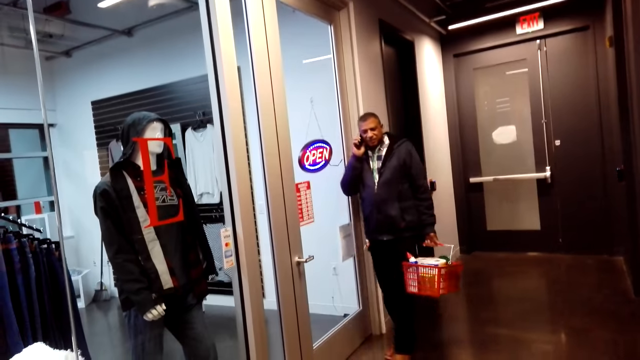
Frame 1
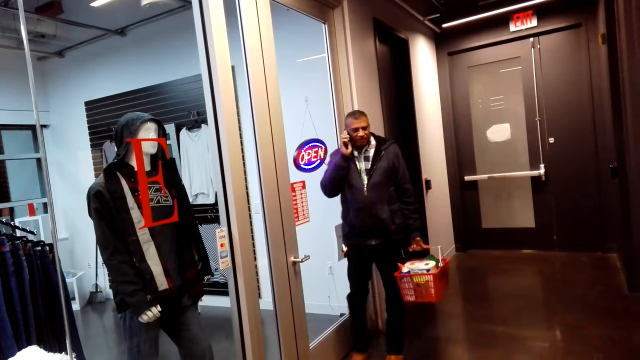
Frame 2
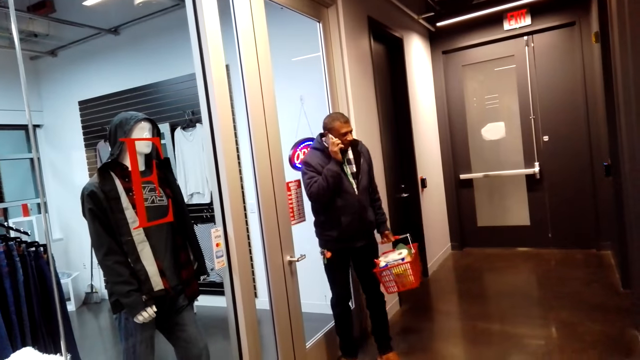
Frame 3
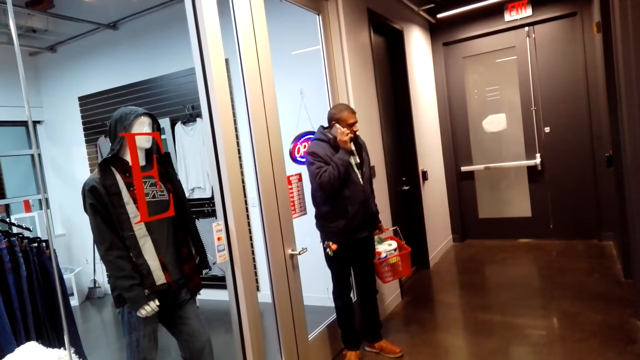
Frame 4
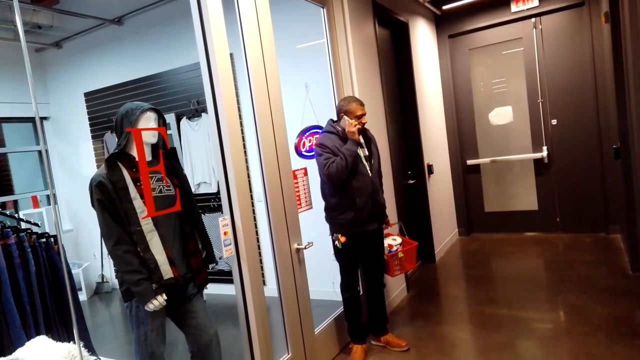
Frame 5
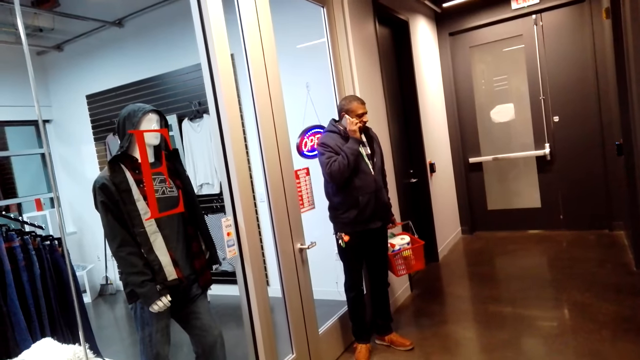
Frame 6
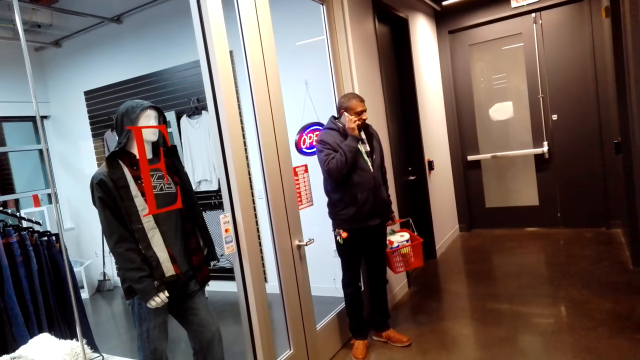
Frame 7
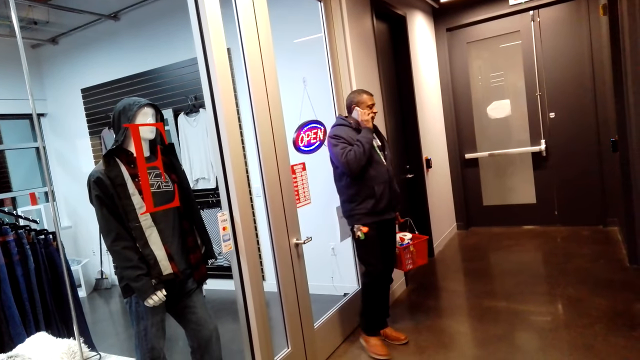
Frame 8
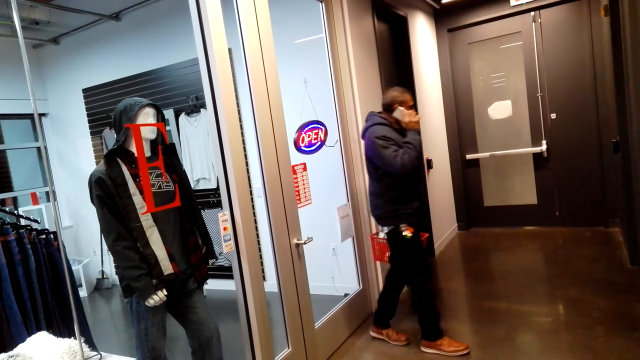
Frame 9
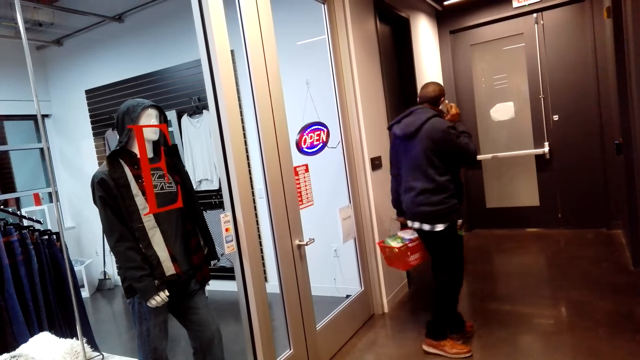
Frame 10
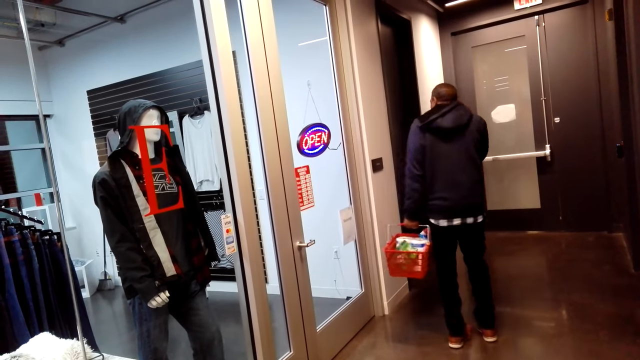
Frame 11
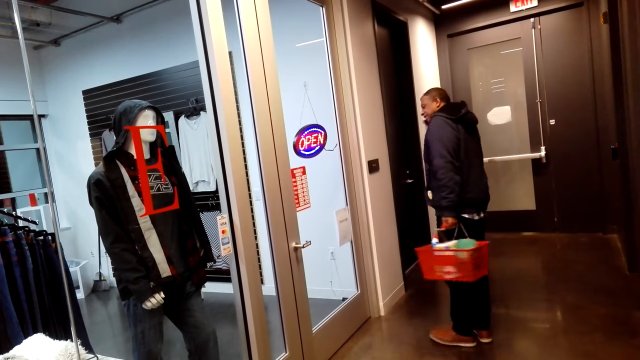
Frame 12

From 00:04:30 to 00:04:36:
A man steps forward and moves the legs.

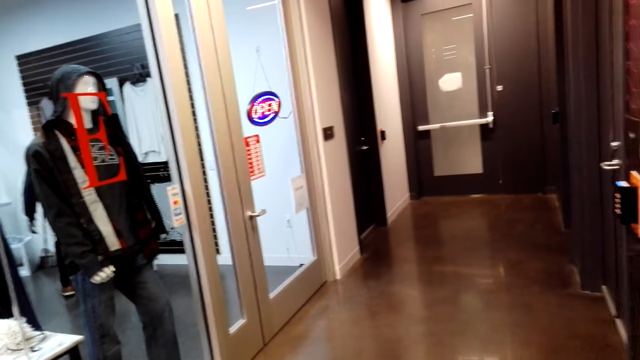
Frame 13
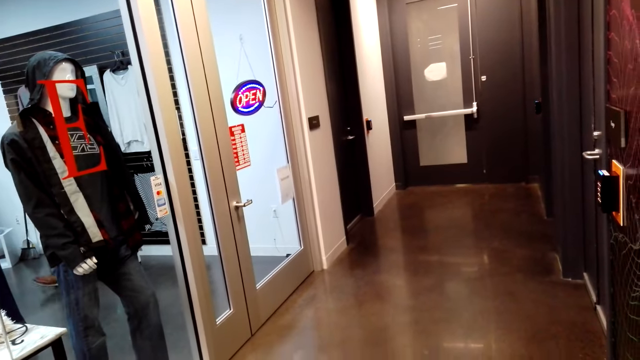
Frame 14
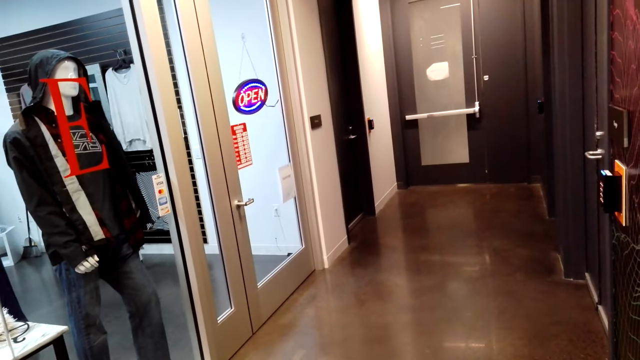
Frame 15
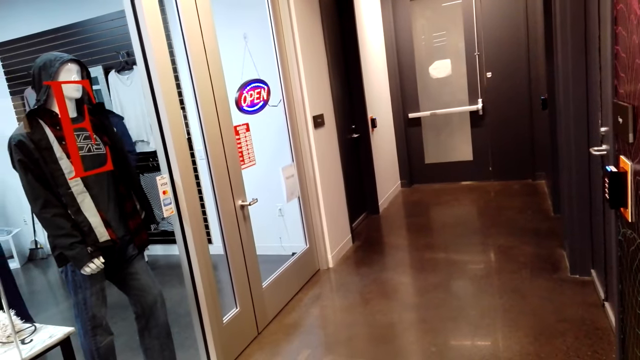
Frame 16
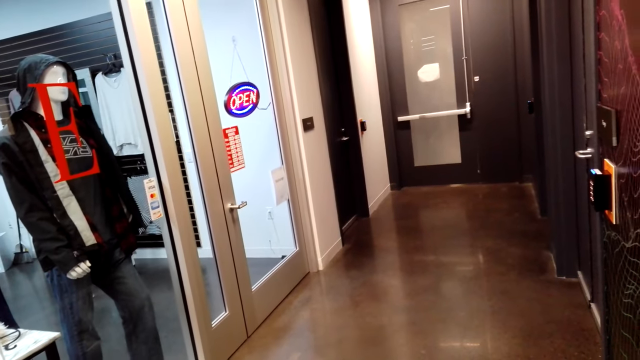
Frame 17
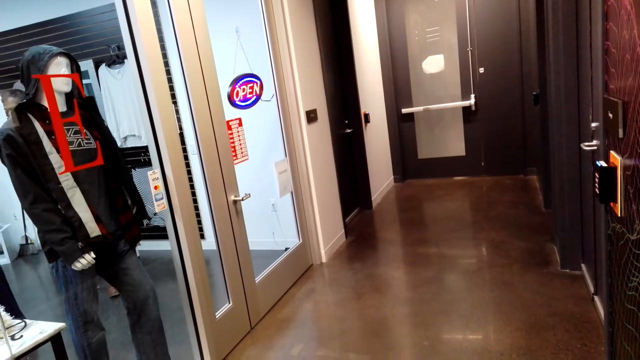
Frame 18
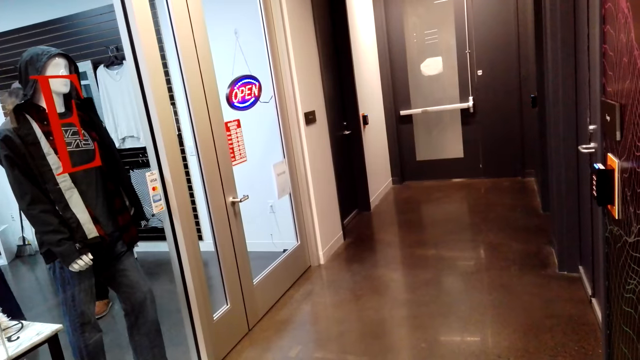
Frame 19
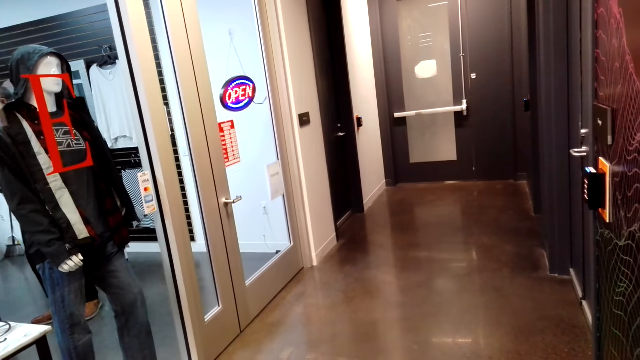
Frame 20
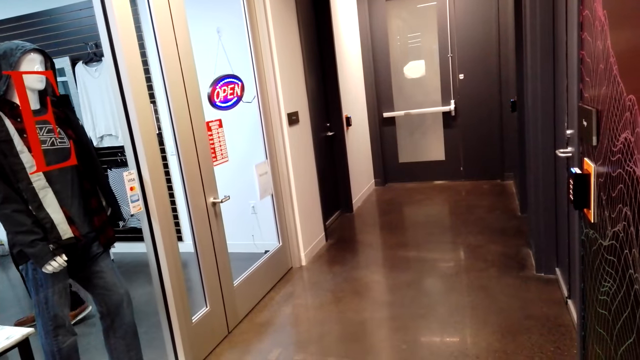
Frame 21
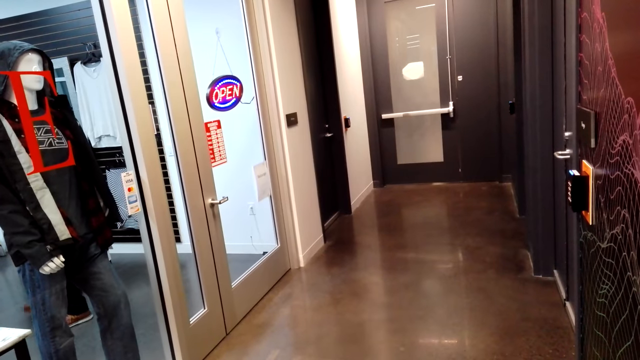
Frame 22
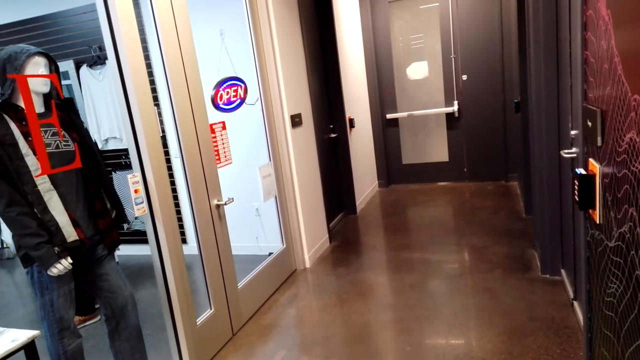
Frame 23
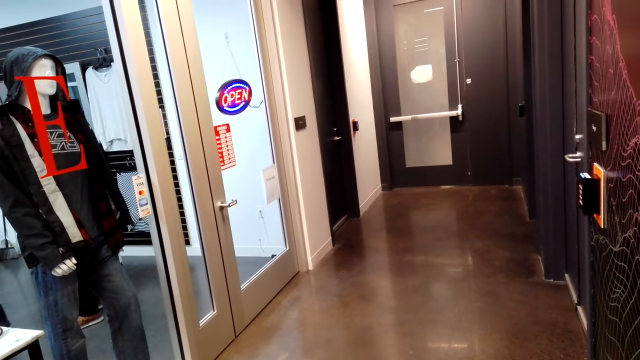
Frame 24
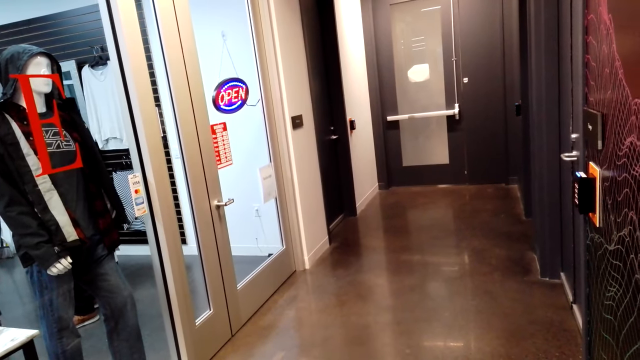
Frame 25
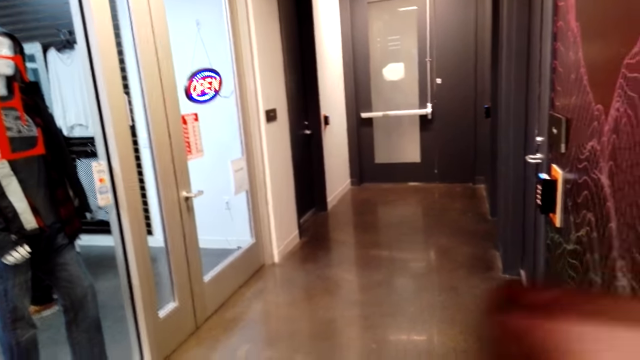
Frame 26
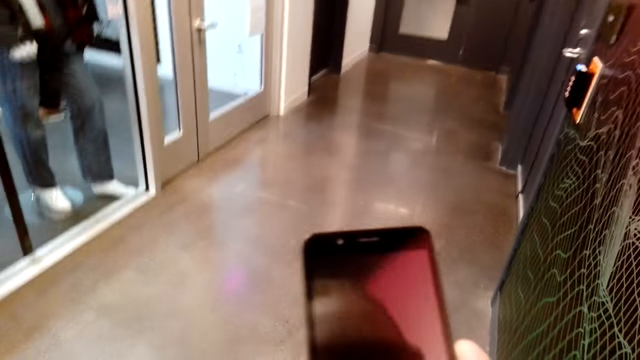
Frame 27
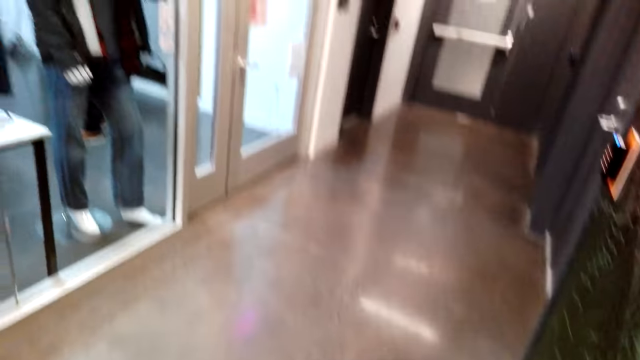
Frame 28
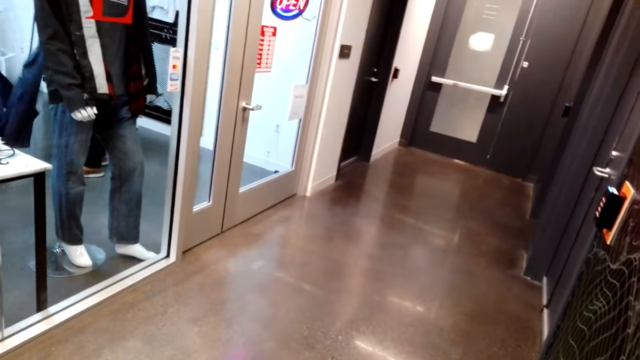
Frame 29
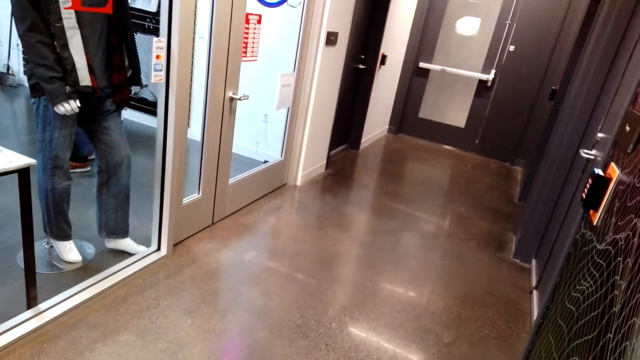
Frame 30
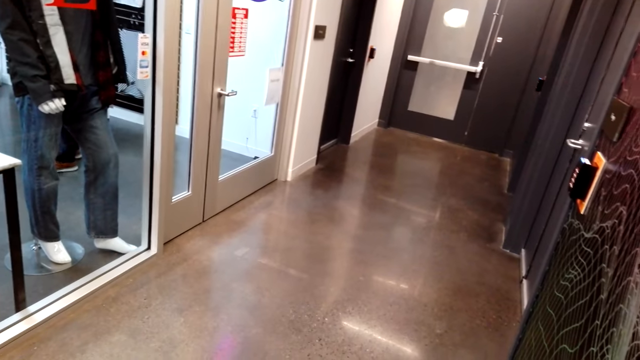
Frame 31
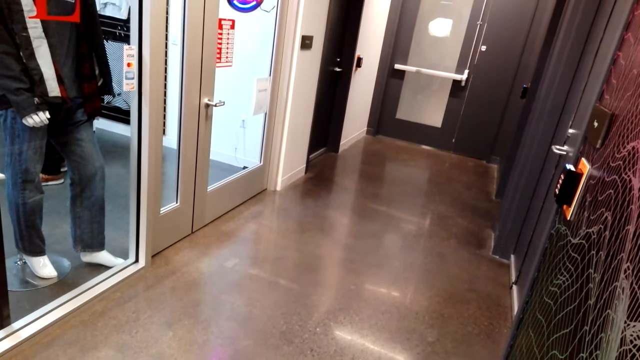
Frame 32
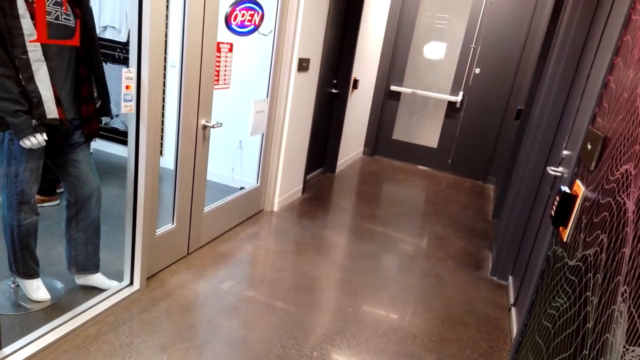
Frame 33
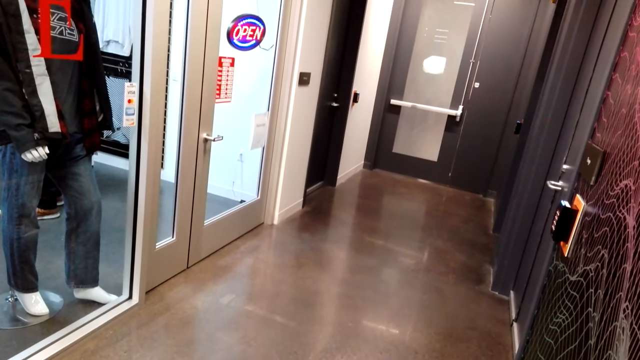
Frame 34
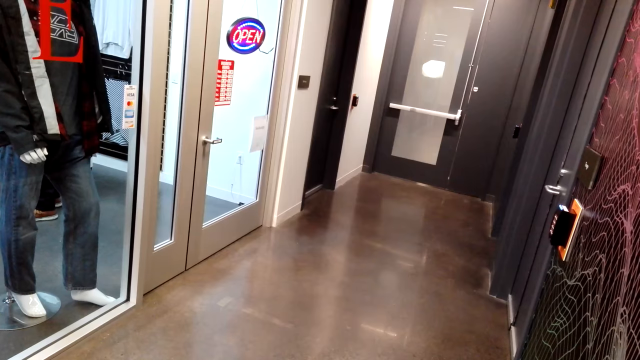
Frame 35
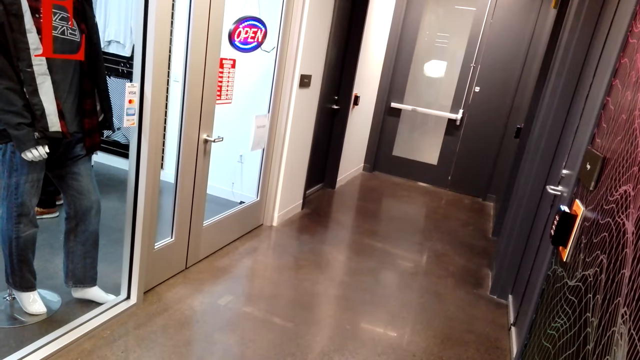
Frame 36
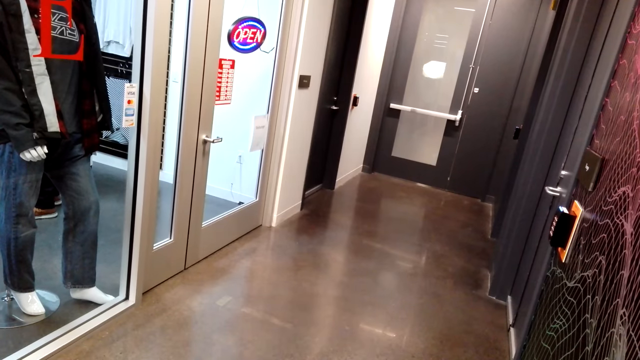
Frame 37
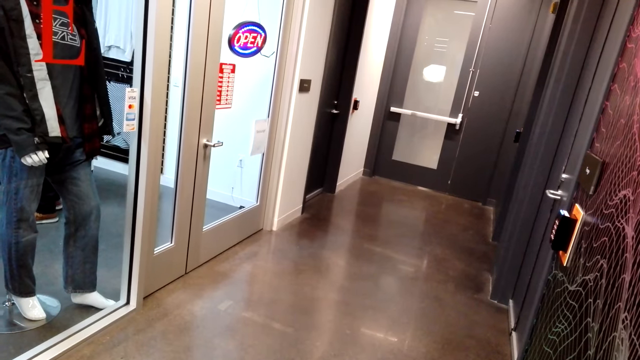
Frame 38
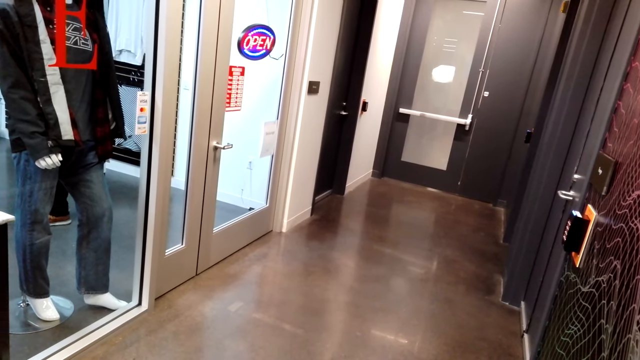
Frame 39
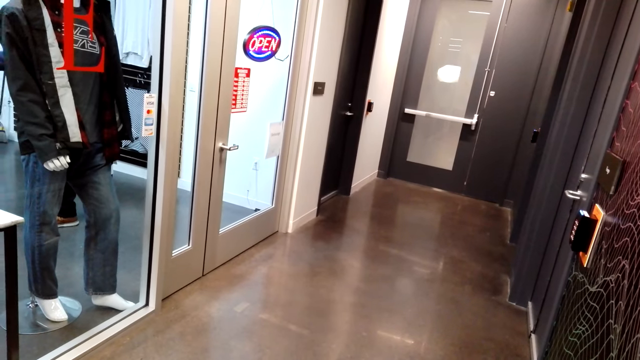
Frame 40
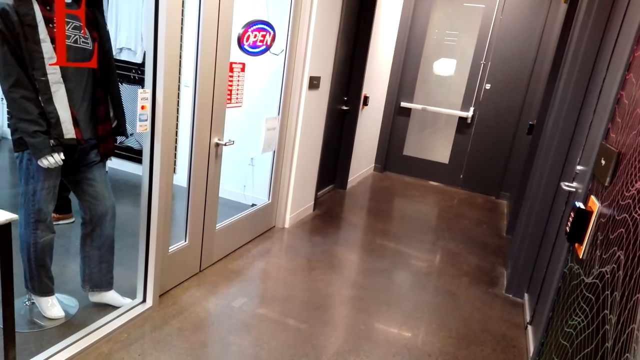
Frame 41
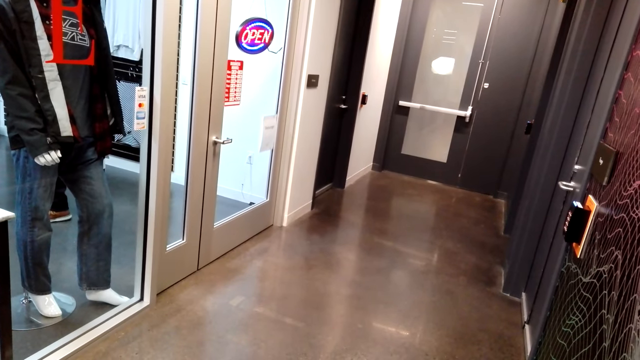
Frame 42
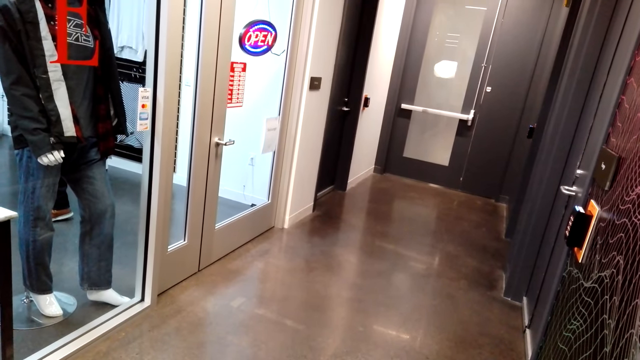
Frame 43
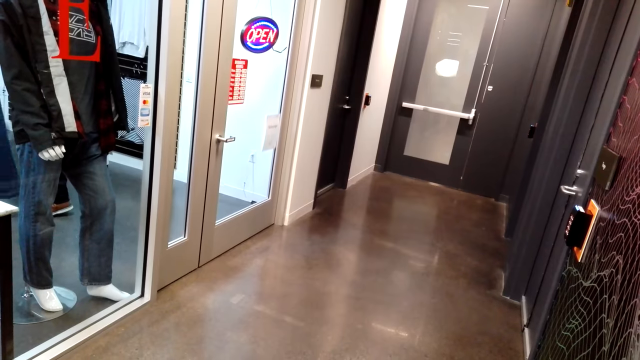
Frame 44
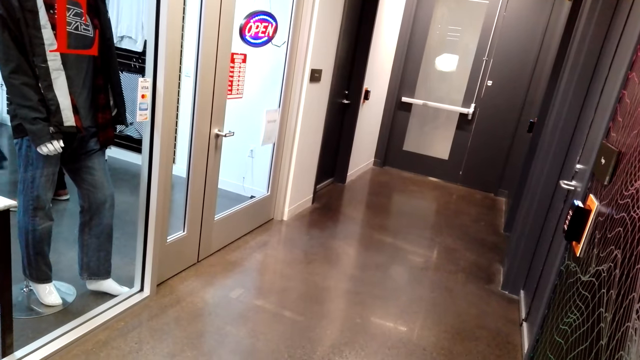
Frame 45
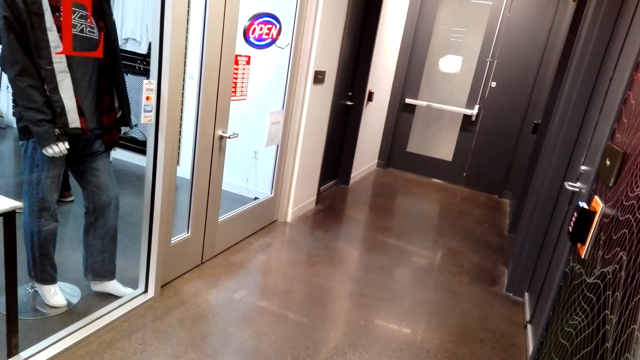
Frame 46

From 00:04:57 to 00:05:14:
A man steps forward. The camera wearer talks to someone. They move the phone. They look around. They take the phone.
